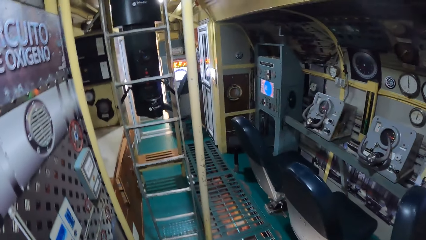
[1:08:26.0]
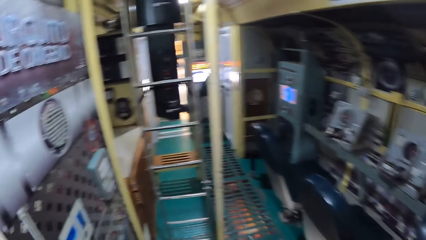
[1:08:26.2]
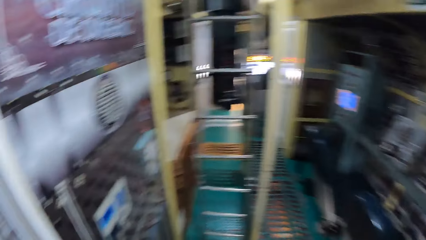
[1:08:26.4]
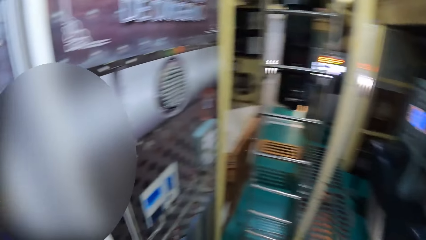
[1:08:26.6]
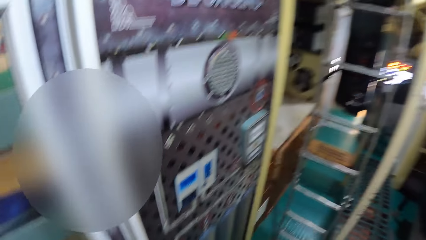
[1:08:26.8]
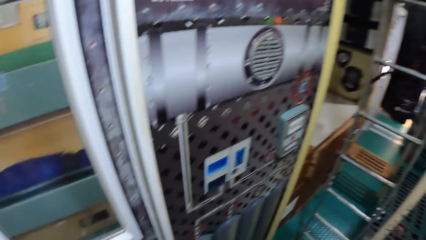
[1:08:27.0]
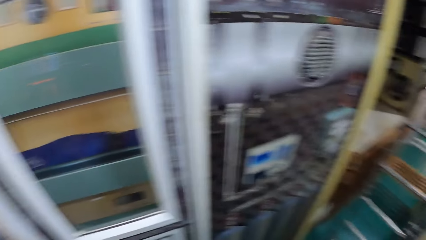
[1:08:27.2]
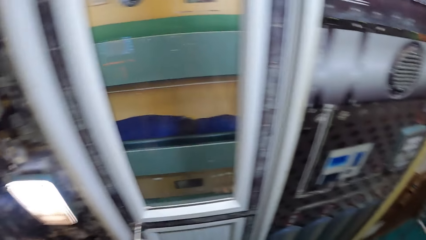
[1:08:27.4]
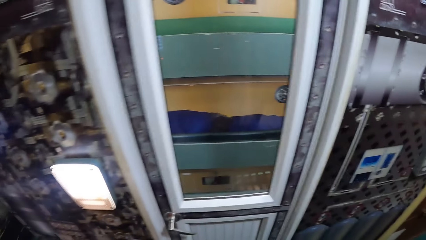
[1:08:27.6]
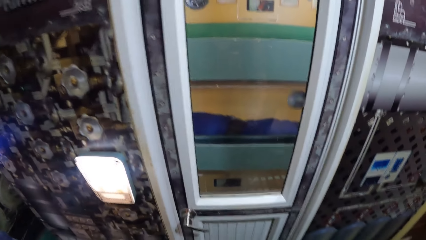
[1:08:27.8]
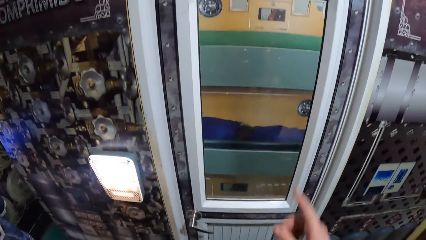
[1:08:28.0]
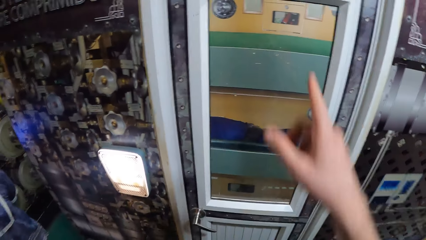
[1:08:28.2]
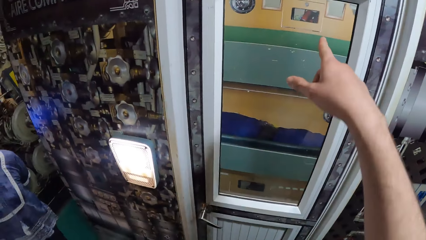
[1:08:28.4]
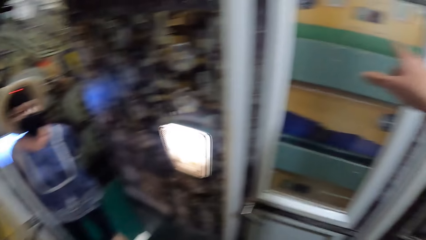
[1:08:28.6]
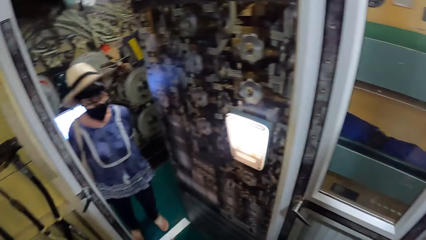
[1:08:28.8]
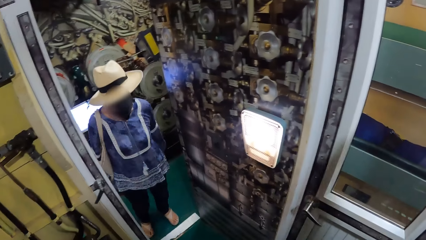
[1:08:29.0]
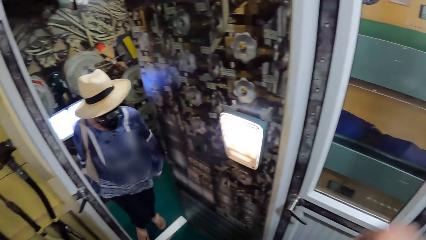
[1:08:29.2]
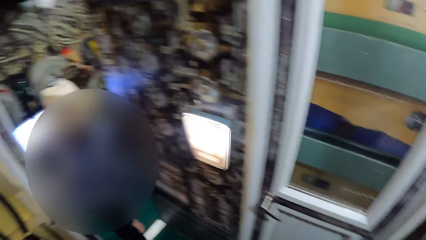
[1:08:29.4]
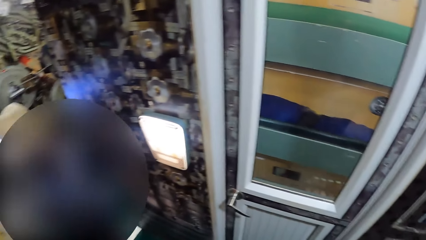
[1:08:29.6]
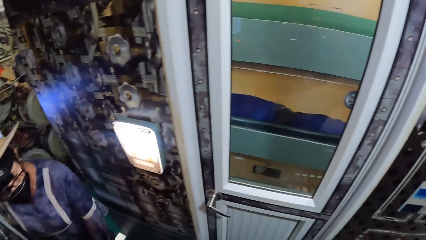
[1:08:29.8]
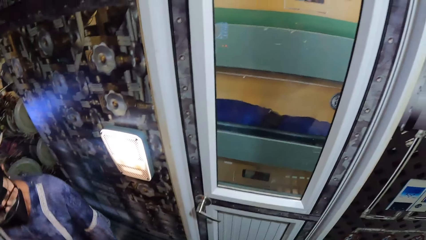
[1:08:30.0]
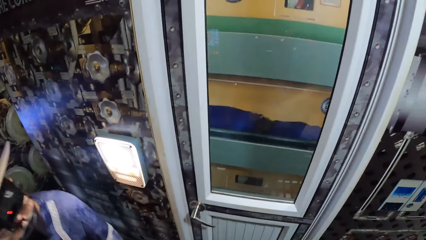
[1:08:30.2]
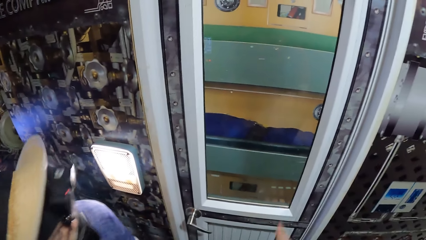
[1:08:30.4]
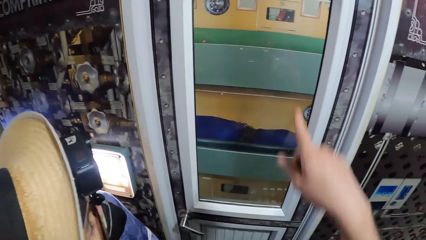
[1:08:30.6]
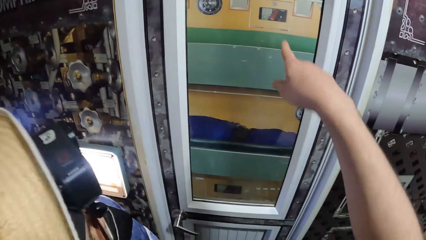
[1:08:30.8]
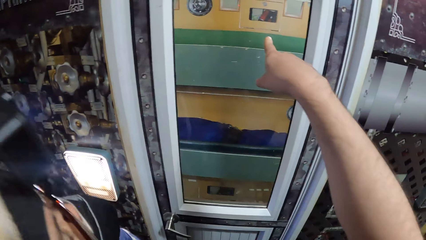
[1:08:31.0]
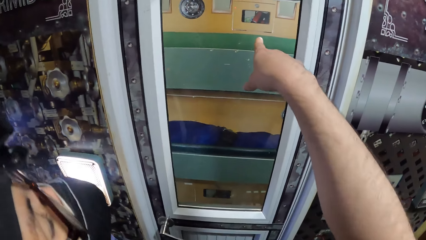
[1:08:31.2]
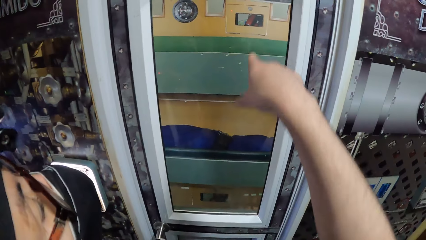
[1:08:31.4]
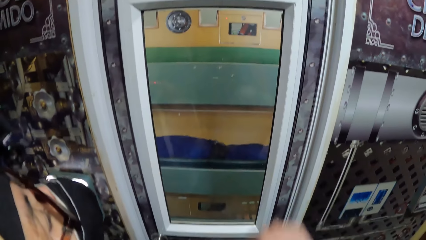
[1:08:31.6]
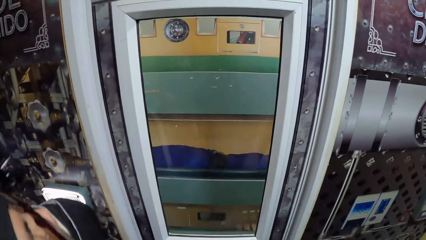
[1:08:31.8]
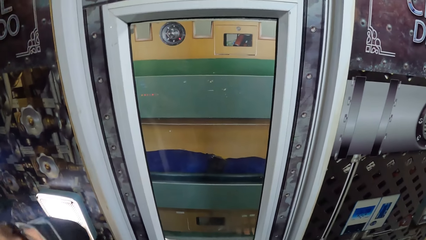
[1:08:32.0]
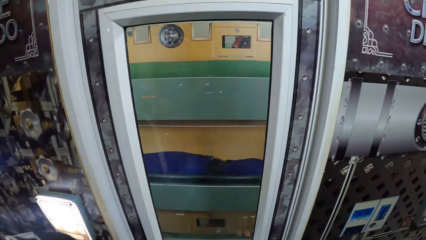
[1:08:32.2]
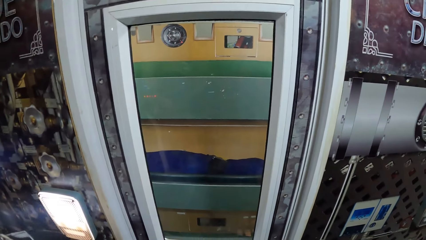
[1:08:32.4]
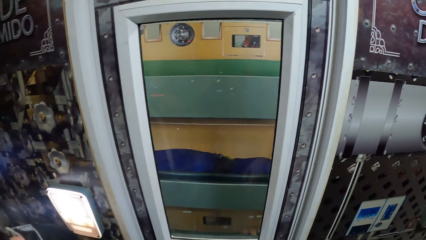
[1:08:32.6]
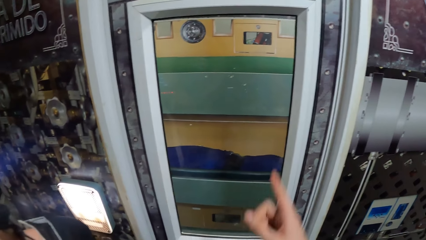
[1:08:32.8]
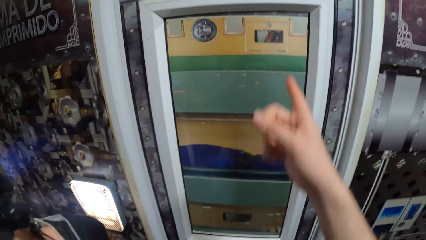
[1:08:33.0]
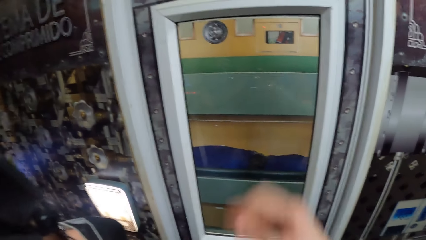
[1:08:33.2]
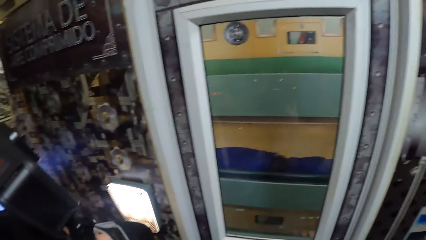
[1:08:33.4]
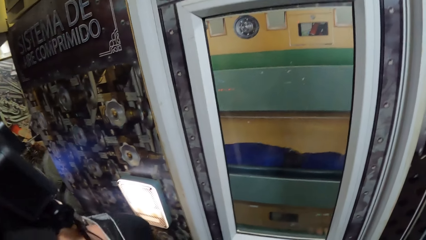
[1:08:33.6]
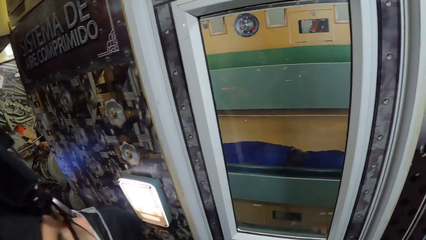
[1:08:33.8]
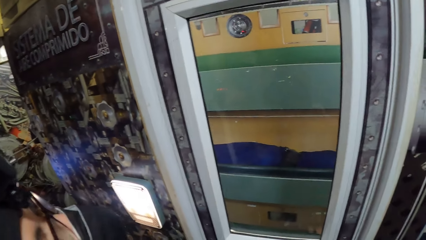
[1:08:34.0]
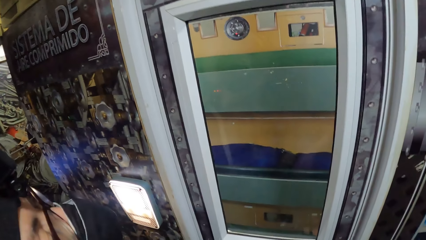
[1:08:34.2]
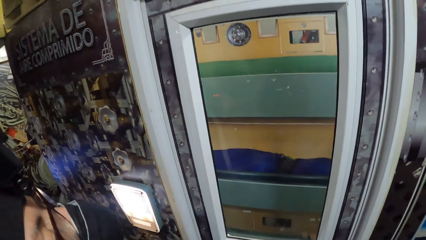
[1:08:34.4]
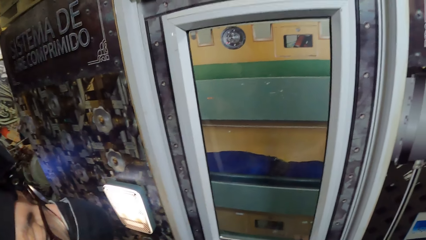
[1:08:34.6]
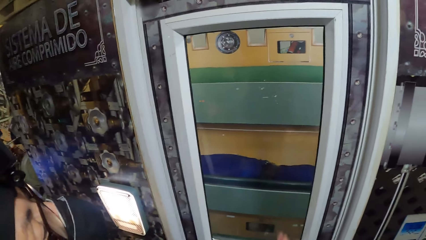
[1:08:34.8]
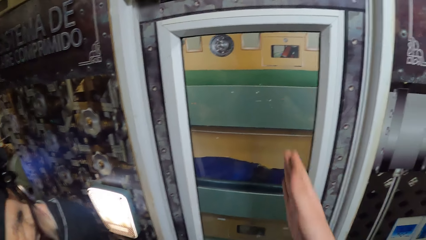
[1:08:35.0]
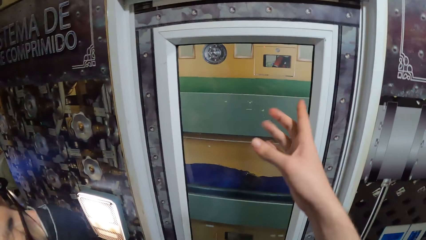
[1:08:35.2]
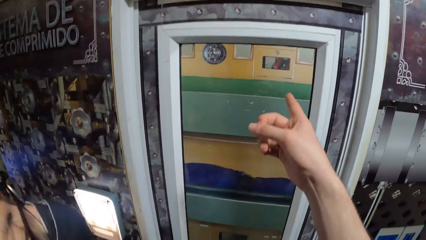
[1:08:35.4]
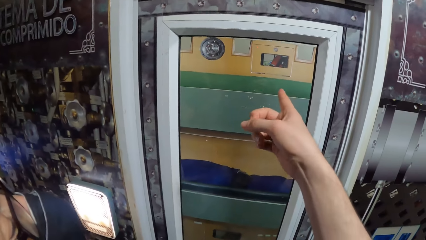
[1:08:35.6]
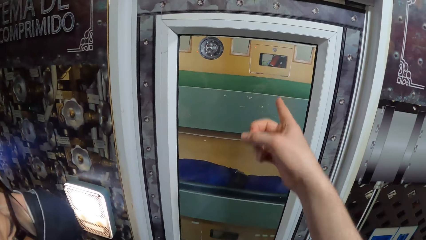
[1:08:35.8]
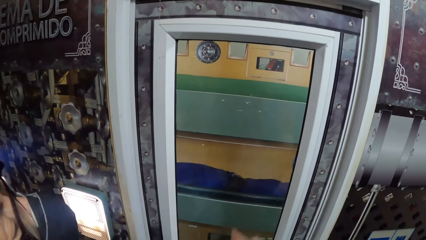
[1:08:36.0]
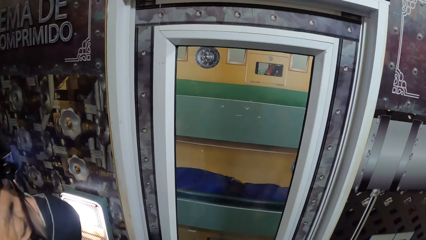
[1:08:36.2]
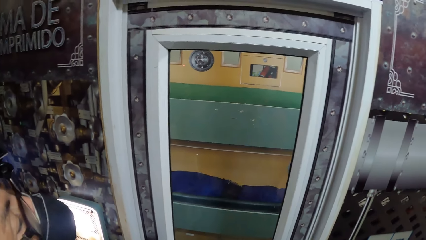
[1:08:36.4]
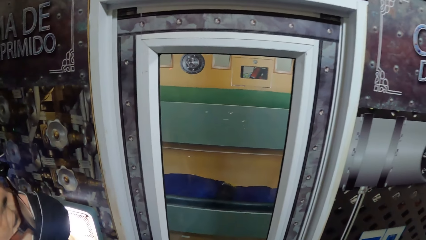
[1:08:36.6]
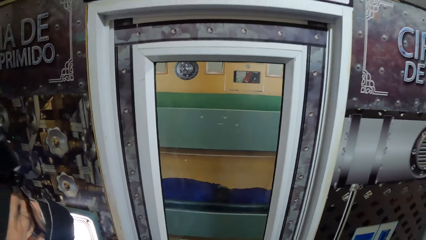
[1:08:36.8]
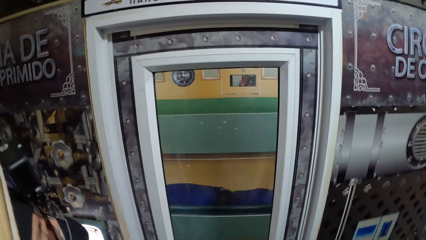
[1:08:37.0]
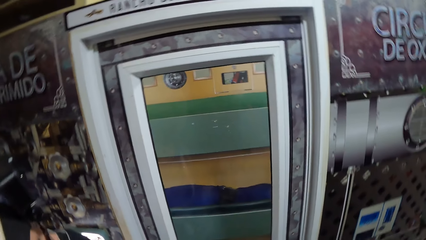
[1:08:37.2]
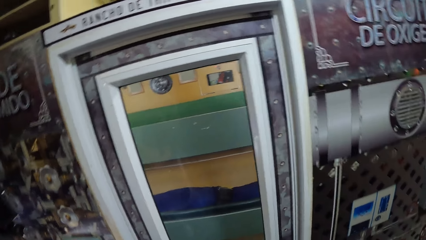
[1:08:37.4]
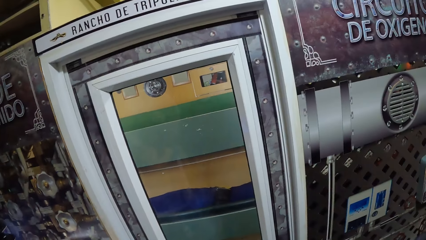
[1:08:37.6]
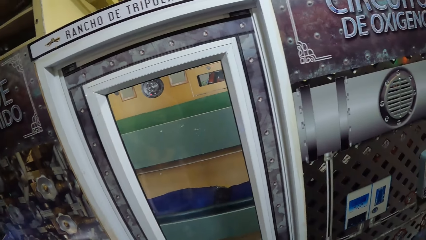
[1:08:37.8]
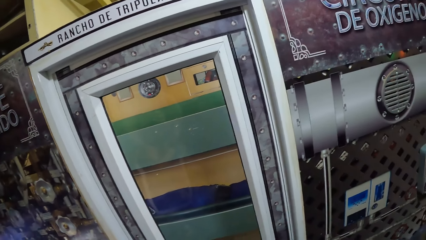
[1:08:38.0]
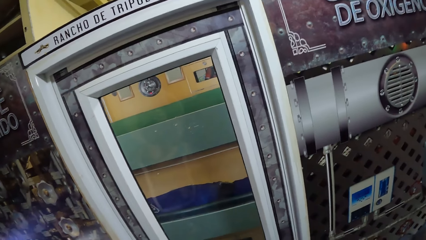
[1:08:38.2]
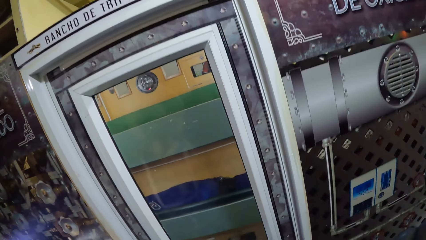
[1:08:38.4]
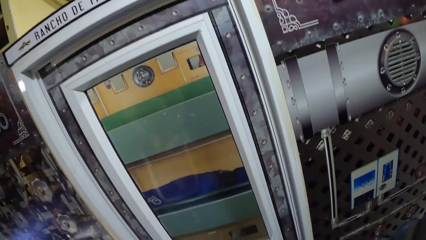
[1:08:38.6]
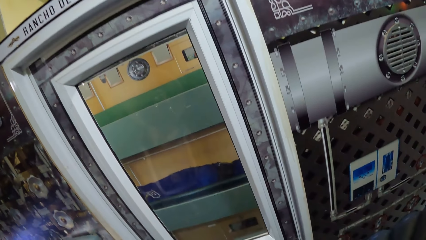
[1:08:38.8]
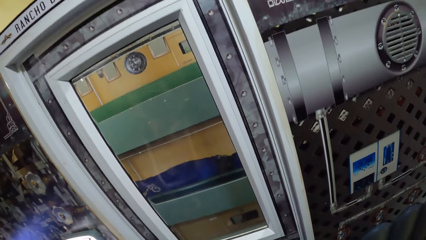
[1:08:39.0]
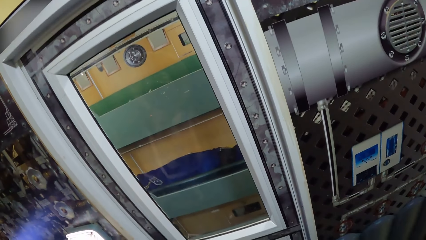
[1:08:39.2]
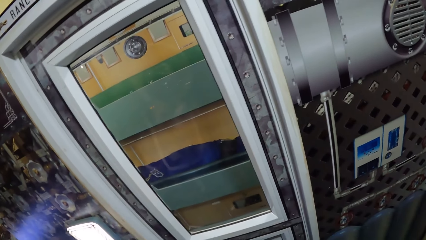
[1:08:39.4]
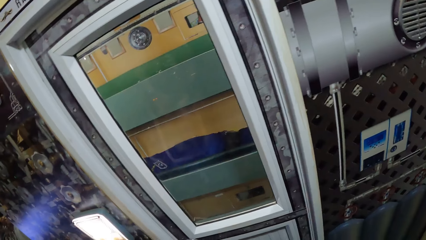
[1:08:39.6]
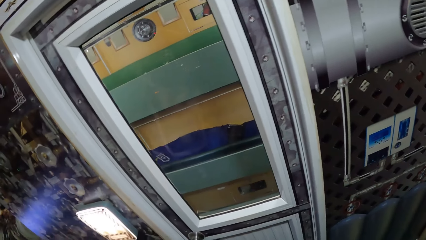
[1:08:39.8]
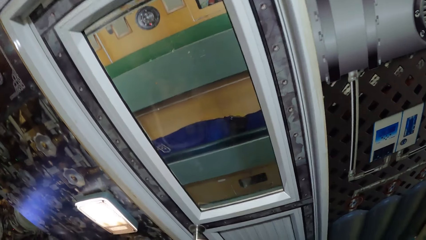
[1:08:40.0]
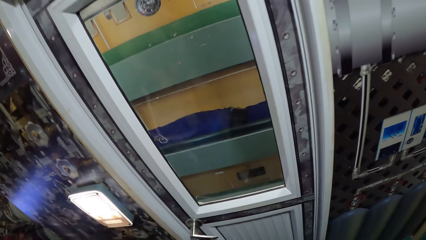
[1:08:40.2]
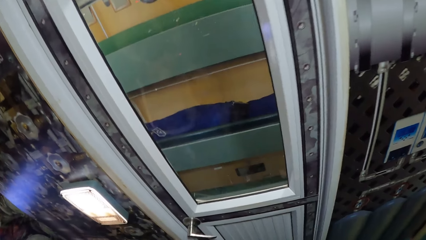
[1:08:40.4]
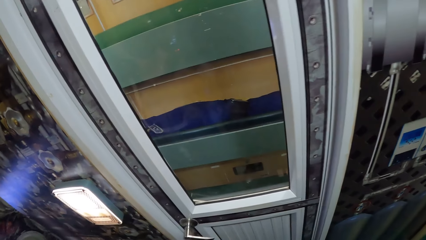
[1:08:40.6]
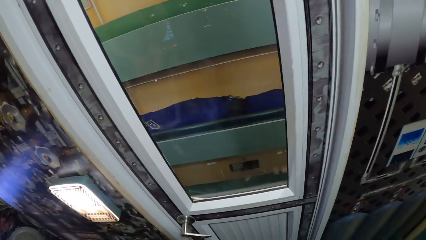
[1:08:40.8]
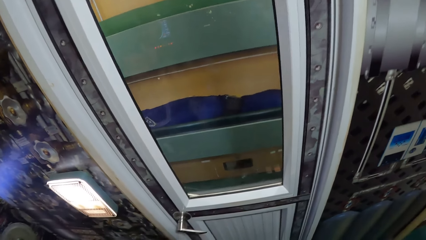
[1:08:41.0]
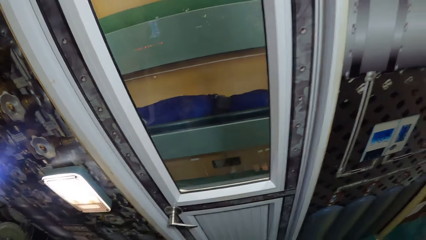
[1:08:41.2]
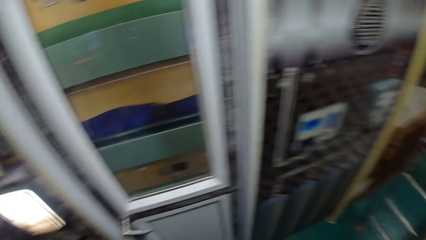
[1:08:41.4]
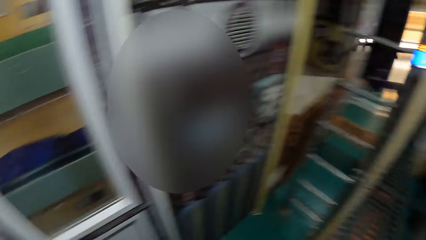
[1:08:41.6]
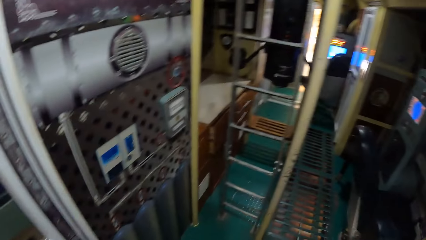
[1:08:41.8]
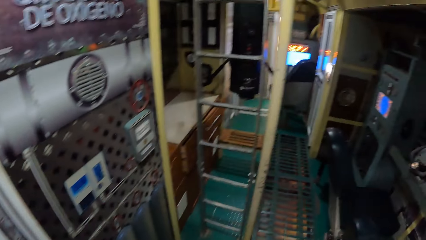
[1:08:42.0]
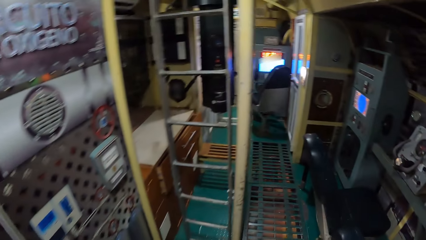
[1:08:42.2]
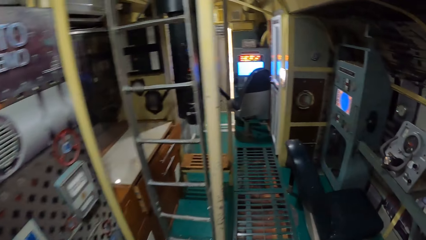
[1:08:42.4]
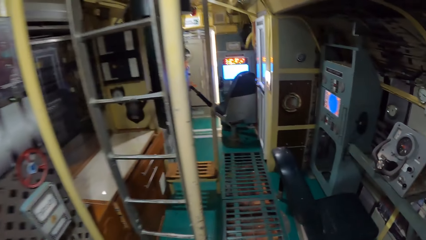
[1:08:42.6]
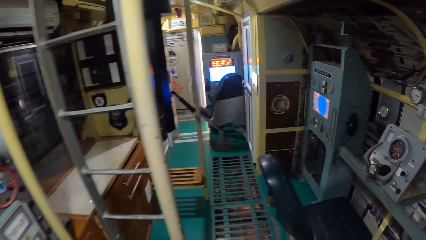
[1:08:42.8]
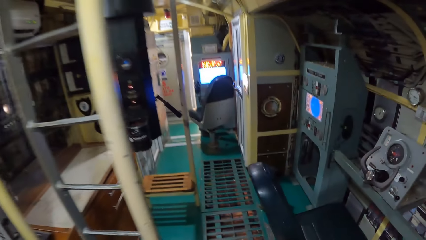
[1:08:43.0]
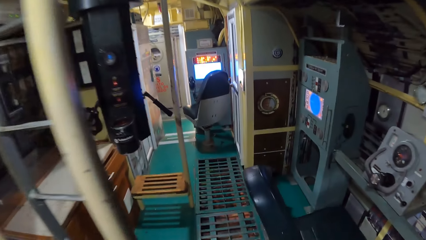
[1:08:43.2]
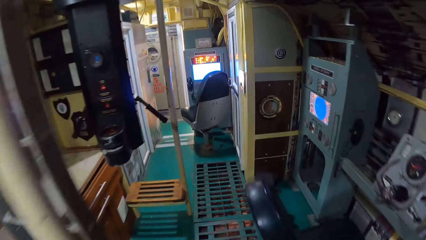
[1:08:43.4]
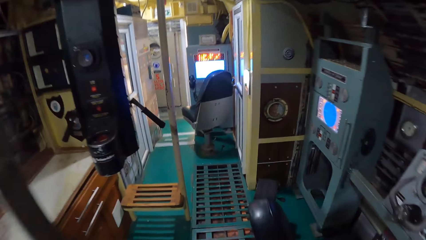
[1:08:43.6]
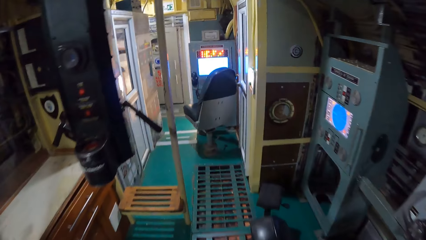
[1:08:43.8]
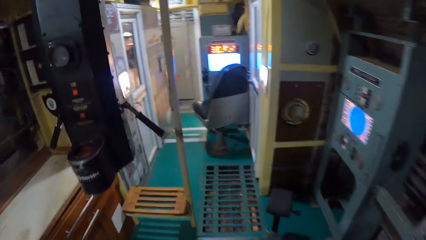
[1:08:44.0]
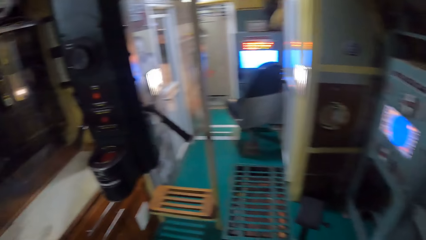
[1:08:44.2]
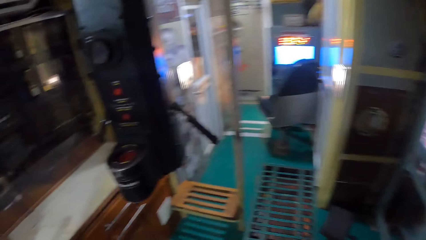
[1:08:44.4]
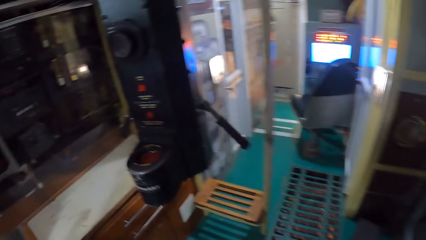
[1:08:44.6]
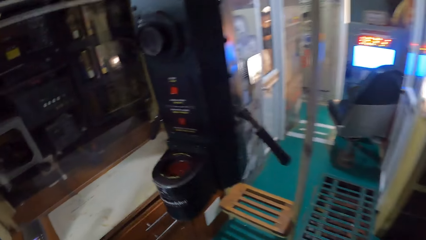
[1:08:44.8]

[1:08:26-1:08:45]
The camera wearer interacts with the woman. They make a gesture. They walk towards another room.
